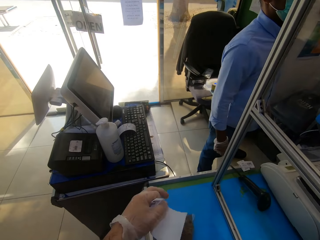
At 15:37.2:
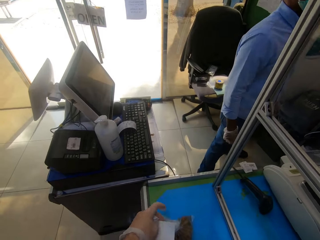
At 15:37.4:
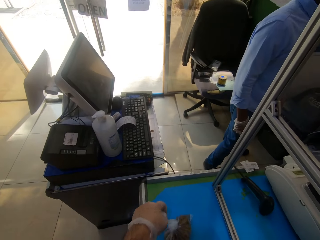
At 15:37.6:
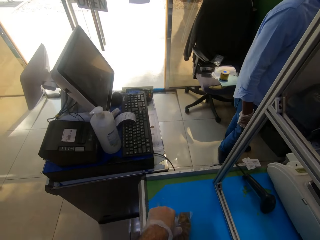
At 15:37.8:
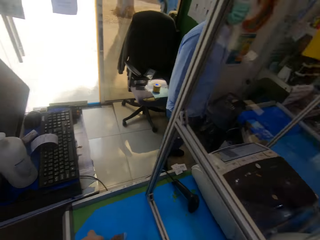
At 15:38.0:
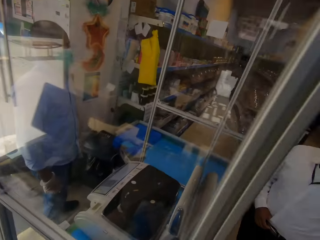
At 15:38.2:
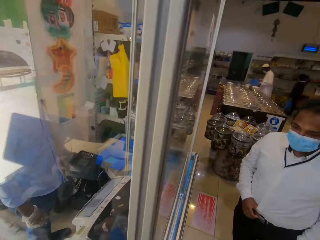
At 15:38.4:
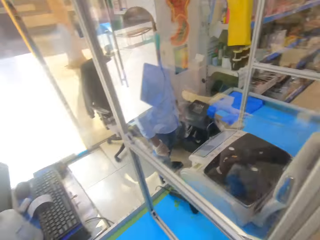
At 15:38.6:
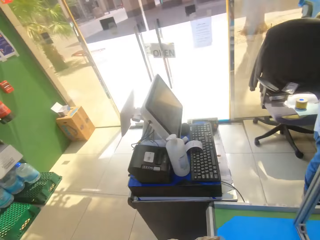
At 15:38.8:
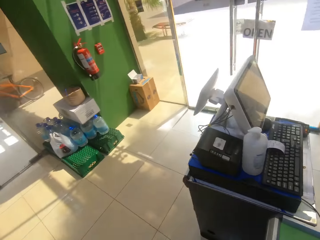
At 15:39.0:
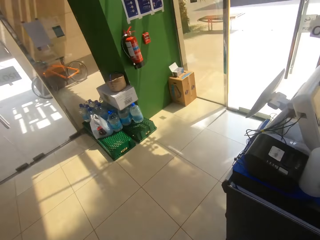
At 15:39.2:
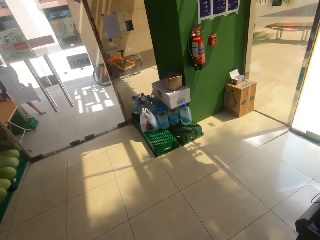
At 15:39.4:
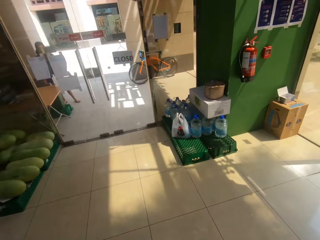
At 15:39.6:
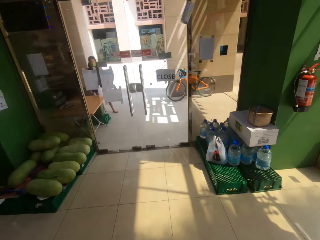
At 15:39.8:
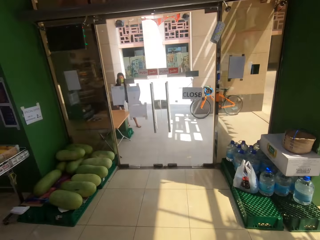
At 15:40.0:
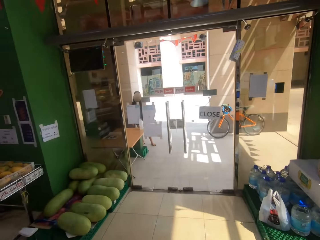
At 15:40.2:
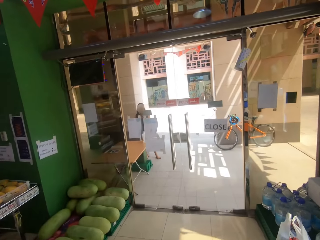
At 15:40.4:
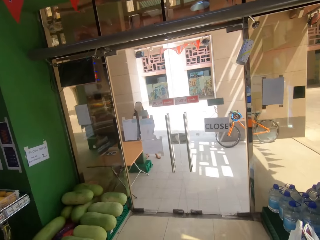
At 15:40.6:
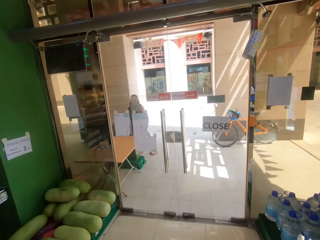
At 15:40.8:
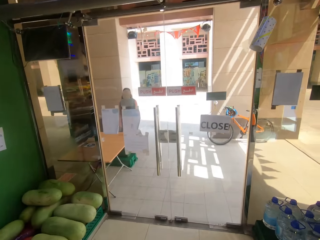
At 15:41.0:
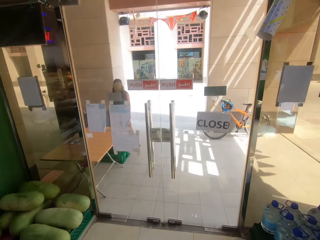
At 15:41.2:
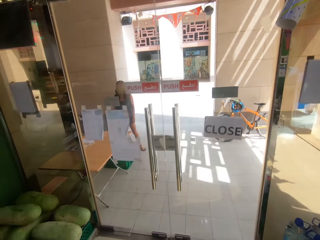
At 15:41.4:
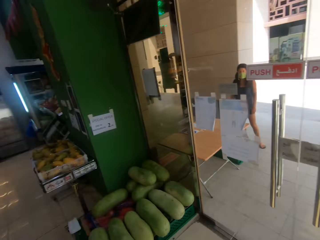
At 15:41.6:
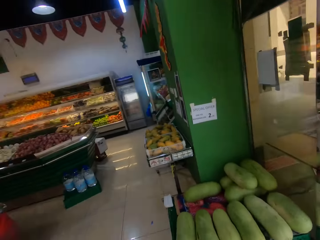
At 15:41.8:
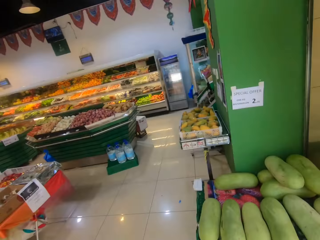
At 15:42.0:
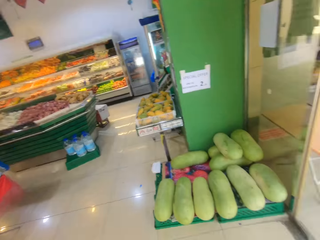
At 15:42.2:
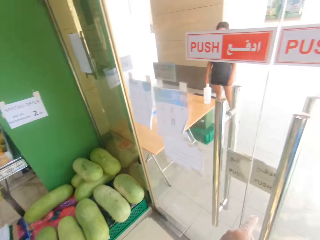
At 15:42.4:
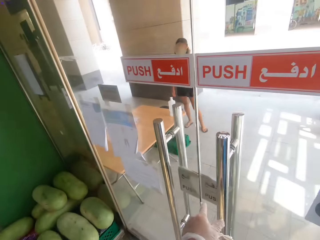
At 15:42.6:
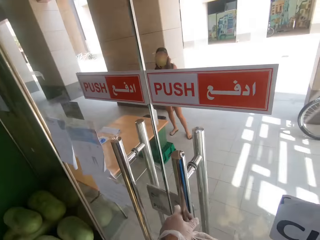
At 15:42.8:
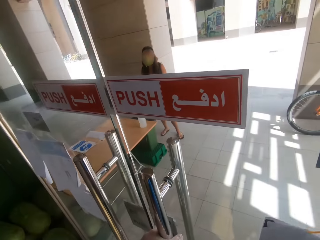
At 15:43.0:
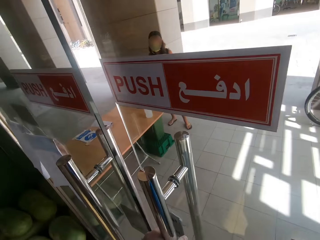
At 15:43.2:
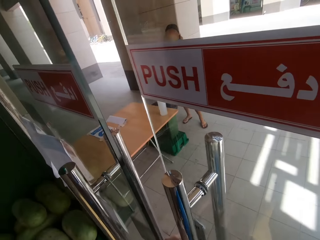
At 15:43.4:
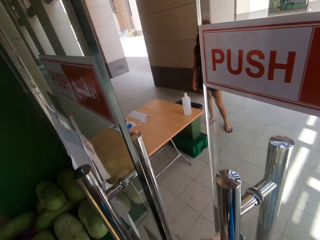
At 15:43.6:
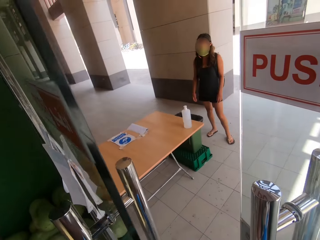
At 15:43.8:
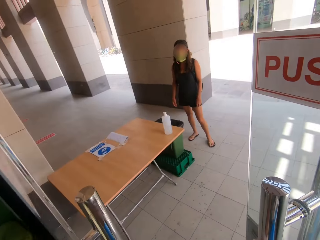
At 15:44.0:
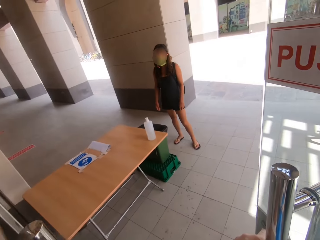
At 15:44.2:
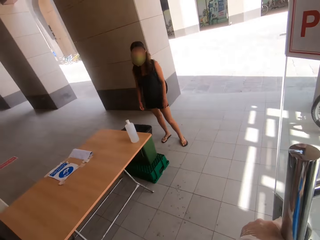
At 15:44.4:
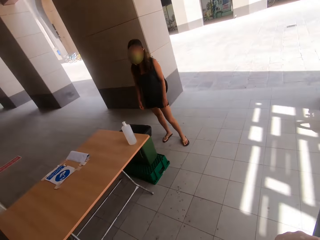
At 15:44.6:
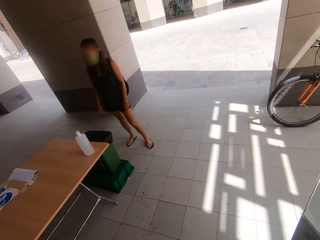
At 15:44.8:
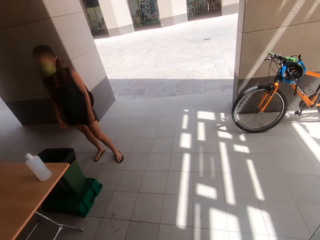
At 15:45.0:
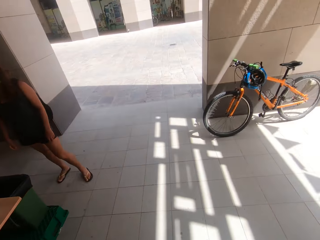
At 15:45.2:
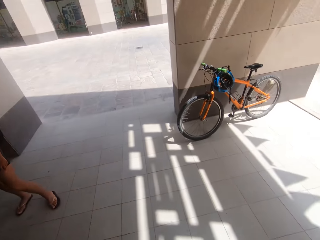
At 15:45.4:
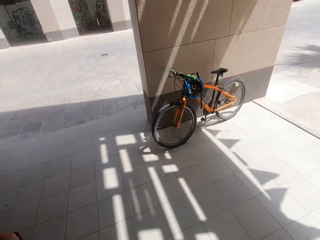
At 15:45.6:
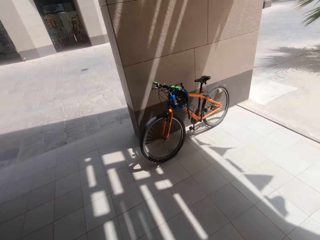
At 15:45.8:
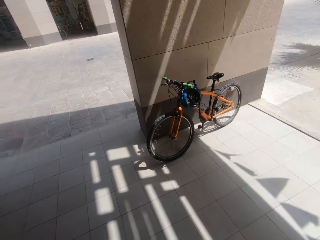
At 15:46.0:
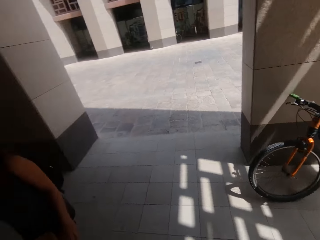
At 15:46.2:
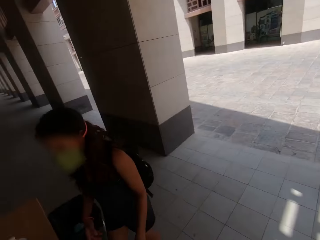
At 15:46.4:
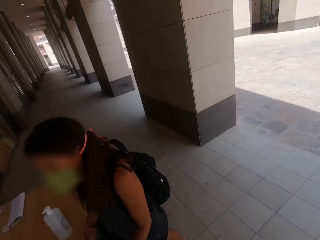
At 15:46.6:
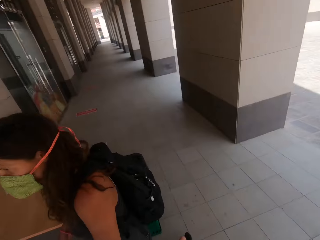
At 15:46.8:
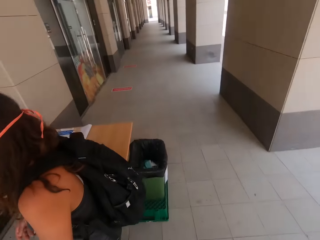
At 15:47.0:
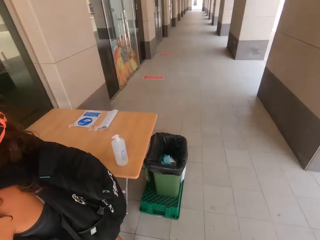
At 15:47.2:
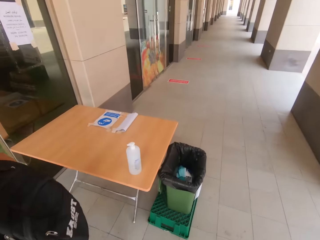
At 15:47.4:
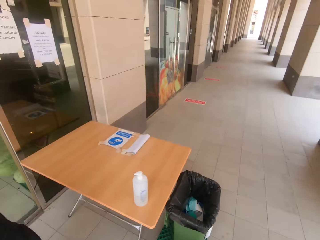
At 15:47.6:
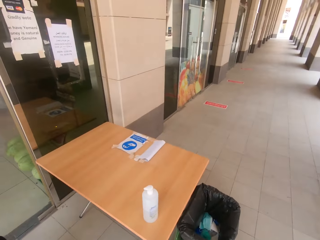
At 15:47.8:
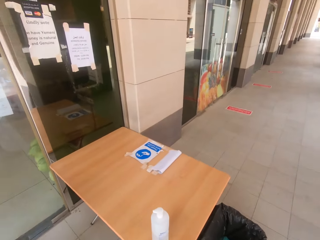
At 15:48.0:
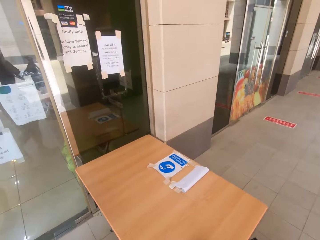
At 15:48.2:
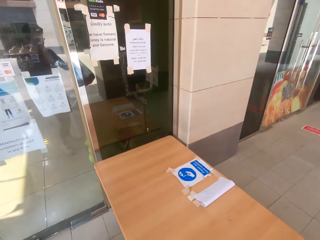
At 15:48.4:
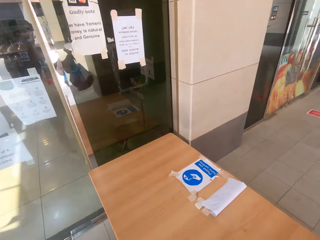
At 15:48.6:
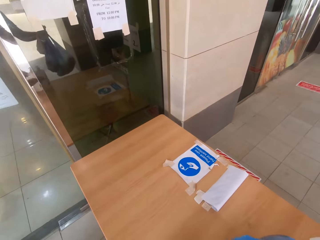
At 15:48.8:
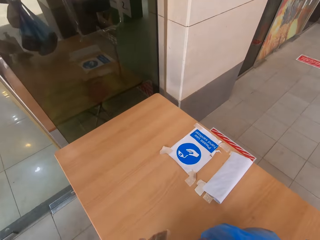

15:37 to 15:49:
The camera wearer walks in the supermarket. They open the supermarket door. They walk outside.

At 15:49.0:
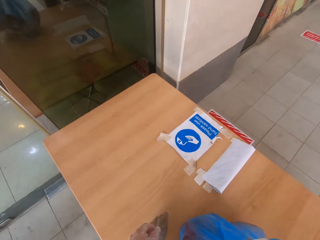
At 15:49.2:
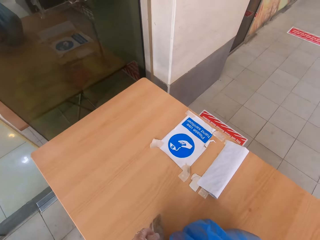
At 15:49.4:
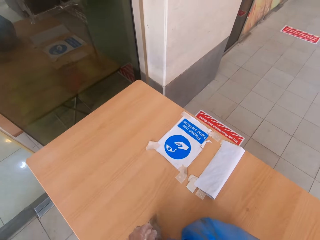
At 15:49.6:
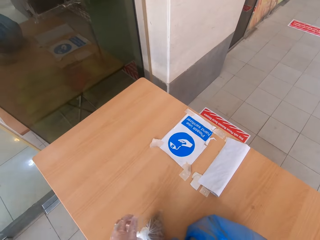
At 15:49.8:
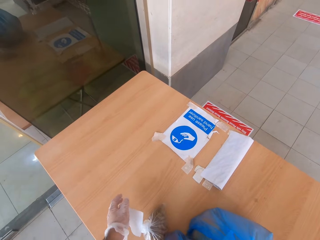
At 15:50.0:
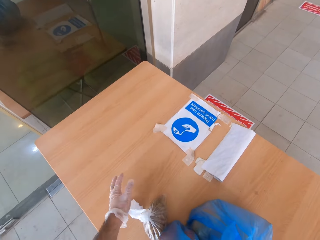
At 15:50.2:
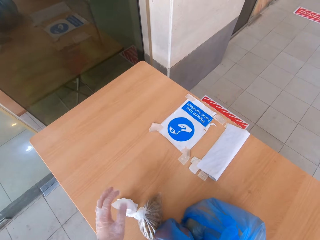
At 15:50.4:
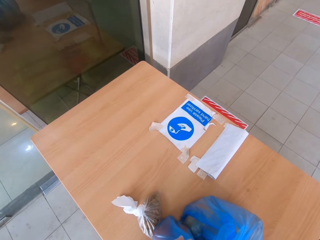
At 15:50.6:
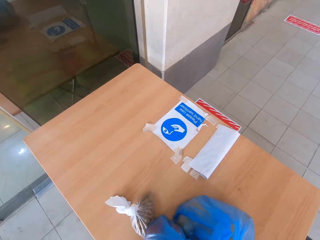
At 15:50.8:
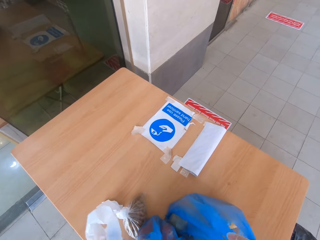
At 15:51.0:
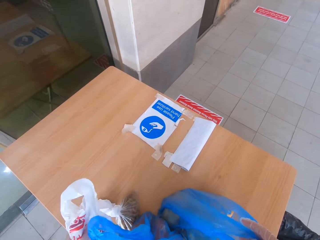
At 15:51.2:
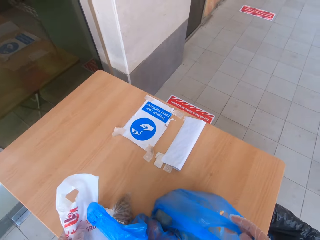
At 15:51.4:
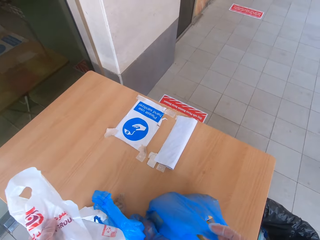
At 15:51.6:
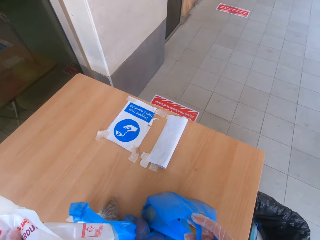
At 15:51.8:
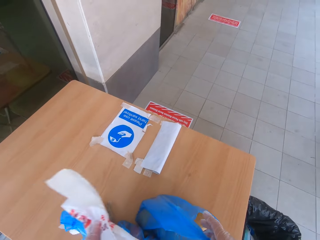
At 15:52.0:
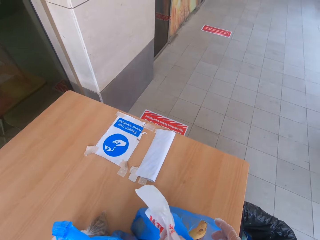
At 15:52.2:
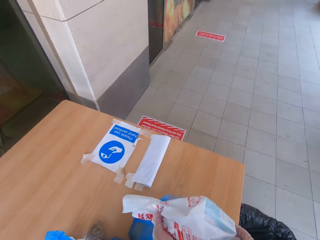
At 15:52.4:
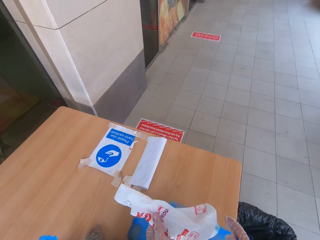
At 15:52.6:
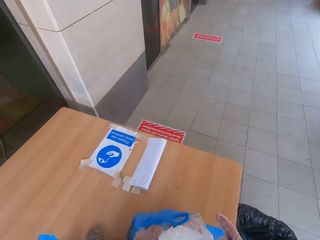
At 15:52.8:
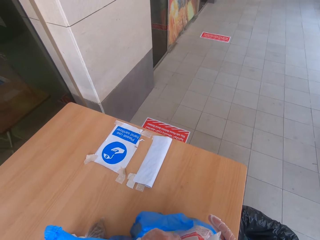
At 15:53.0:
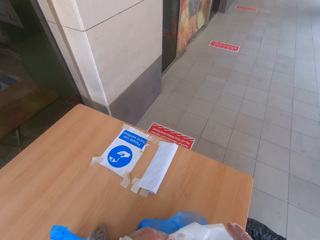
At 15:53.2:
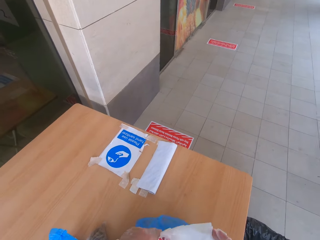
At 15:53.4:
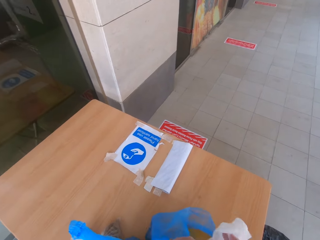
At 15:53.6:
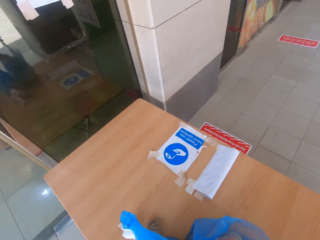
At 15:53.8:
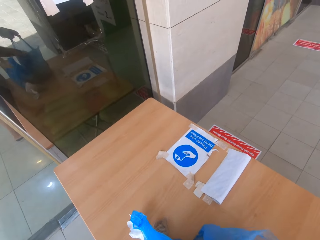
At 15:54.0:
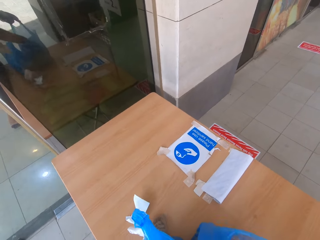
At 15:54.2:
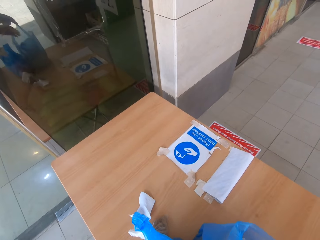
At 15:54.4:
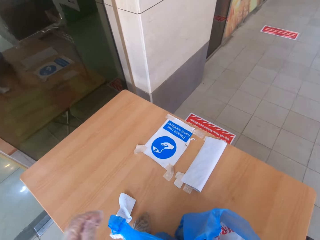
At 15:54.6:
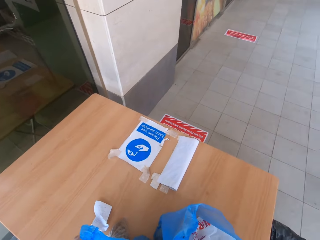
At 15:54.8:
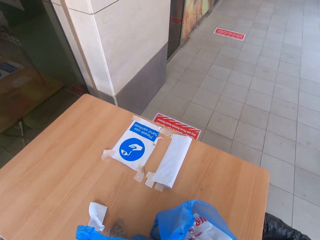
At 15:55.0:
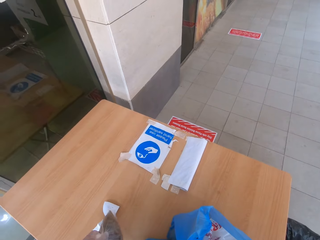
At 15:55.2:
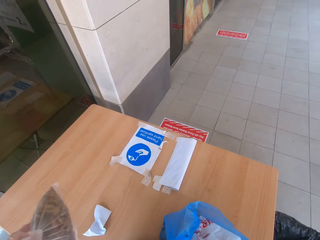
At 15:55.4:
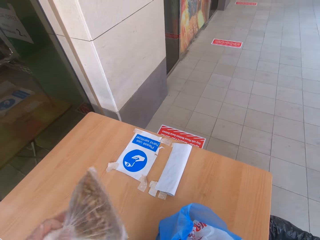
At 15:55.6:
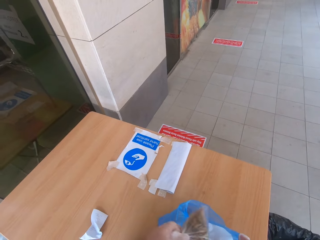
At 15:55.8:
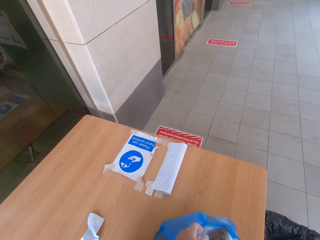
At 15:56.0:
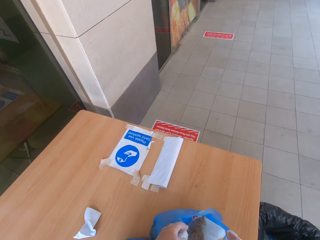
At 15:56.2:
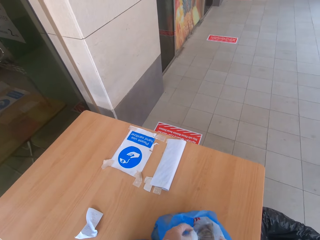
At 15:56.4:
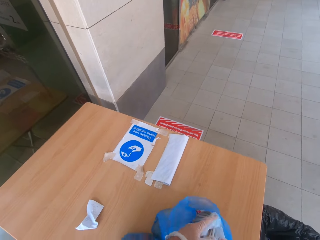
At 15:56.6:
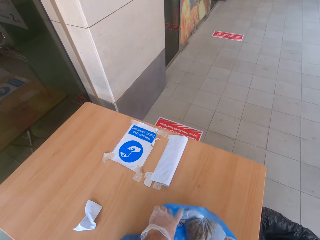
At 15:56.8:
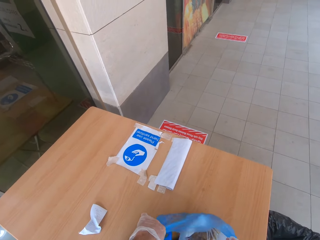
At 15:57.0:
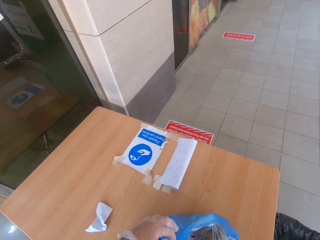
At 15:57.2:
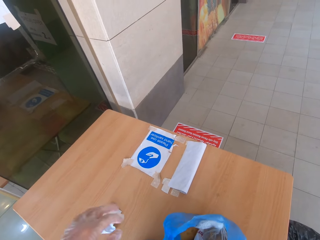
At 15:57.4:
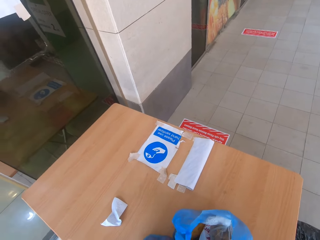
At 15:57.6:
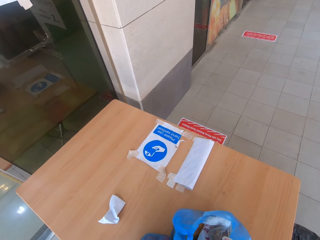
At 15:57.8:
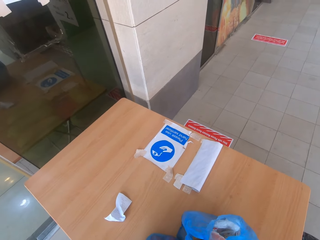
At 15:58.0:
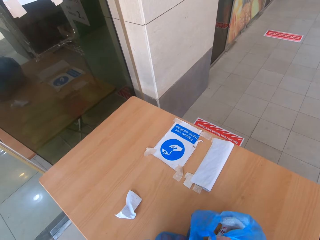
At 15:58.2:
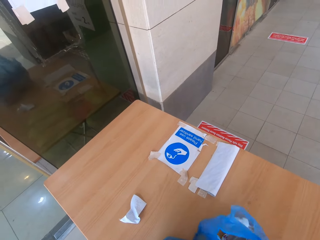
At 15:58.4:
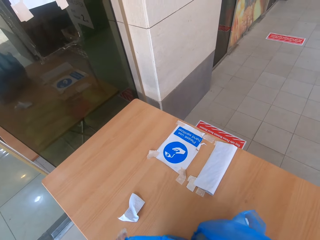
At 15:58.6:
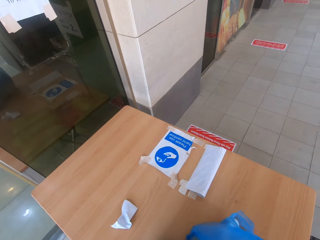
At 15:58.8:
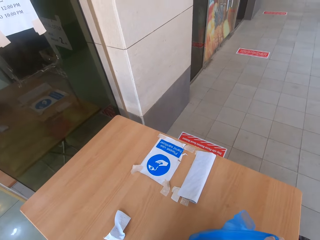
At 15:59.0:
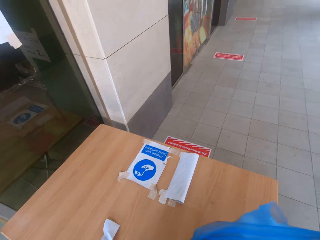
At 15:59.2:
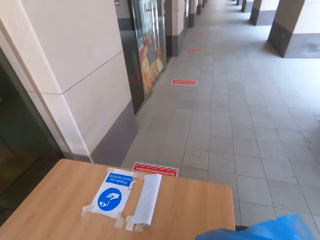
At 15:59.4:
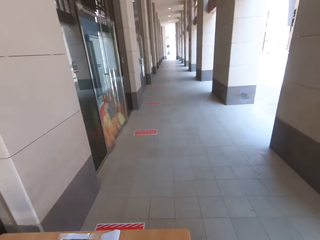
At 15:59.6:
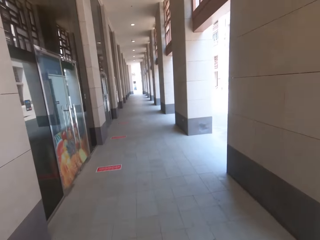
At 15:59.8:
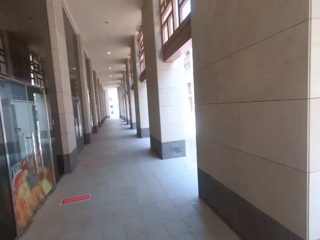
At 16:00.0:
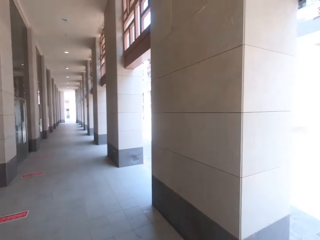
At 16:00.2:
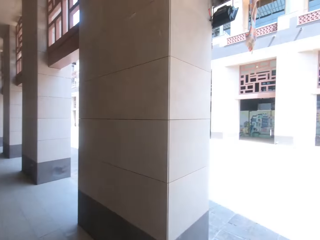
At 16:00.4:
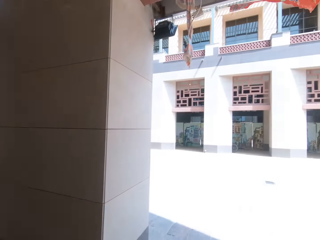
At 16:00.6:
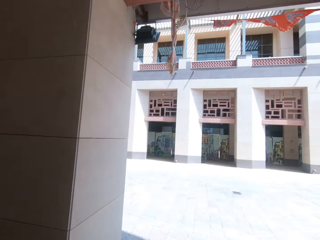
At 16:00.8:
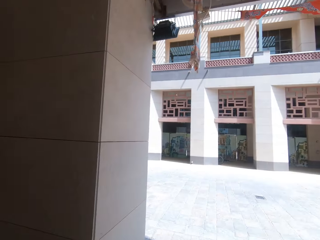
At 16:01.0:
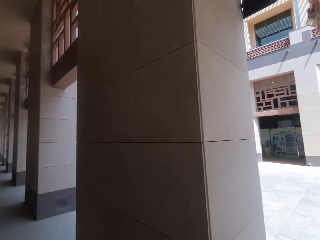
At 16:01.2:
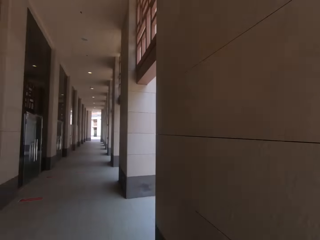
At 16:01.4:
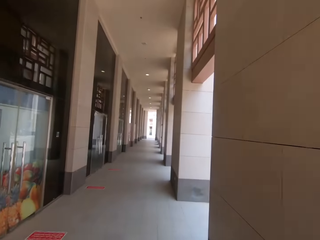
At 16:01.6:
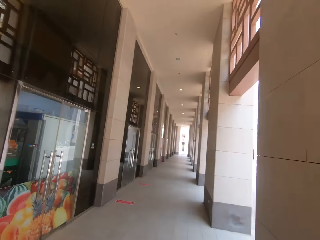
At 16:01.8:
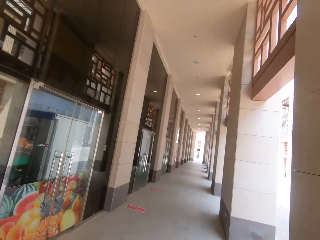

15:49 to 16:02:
The camera wearer puts the paper bag on the table. They arrange the items in the paper bag. They put the product in the shopping bag. They ride the bicycle along the pavement.
